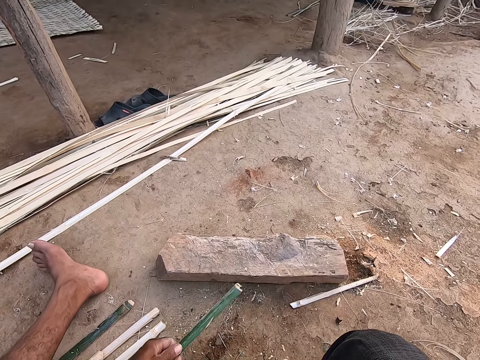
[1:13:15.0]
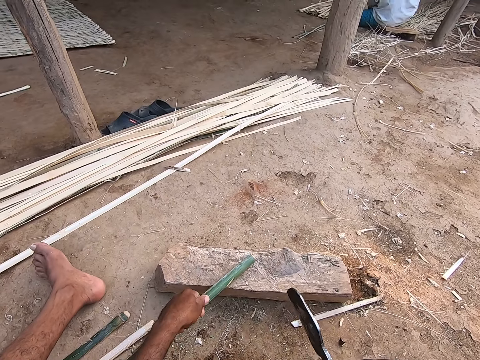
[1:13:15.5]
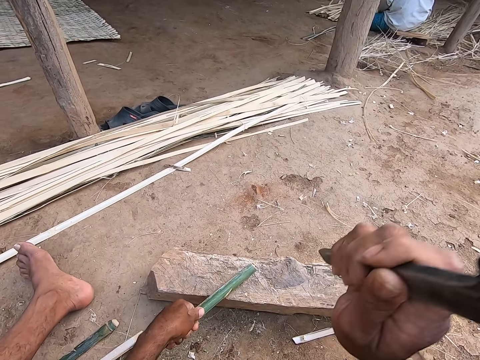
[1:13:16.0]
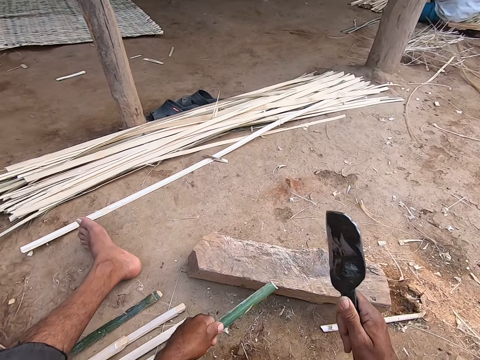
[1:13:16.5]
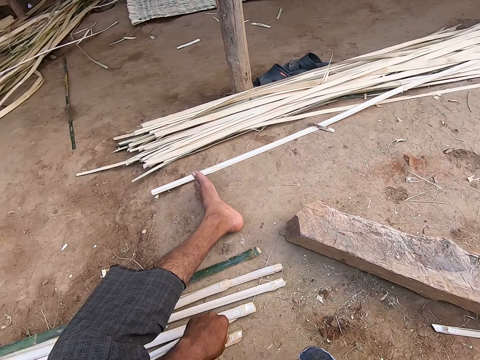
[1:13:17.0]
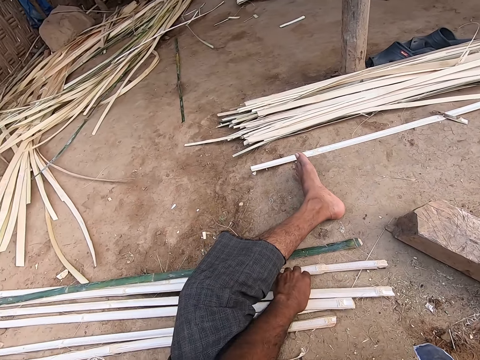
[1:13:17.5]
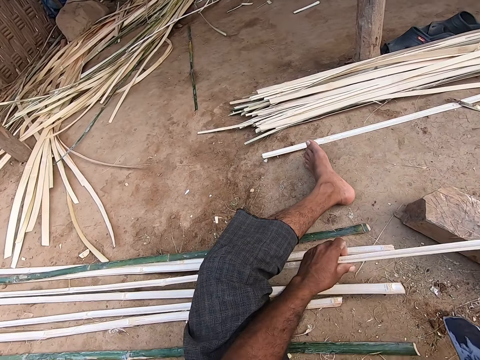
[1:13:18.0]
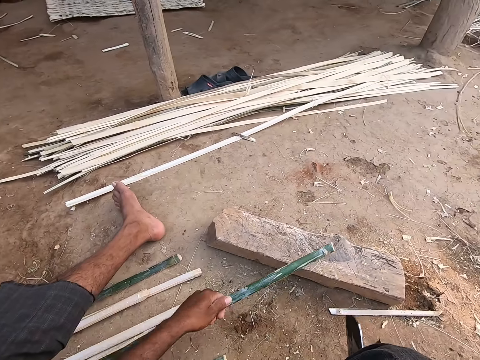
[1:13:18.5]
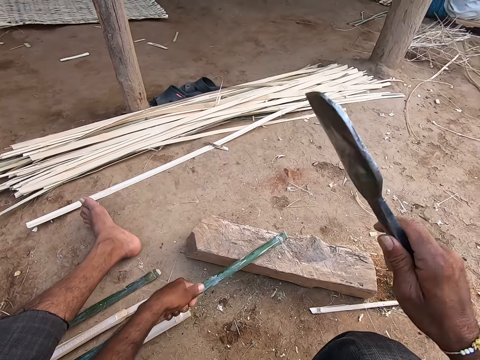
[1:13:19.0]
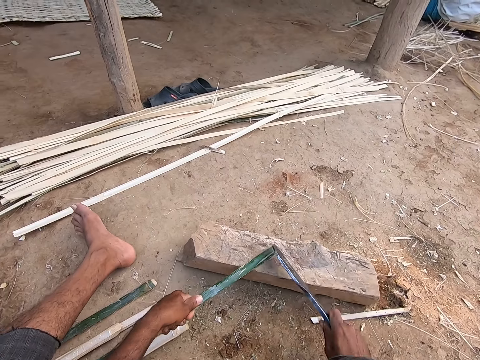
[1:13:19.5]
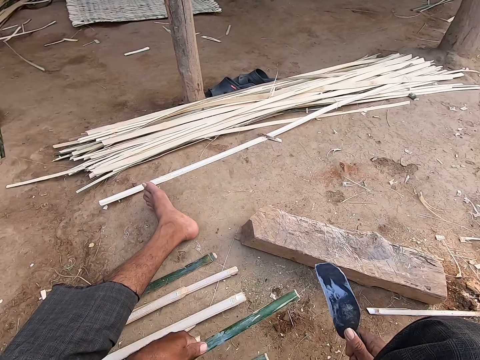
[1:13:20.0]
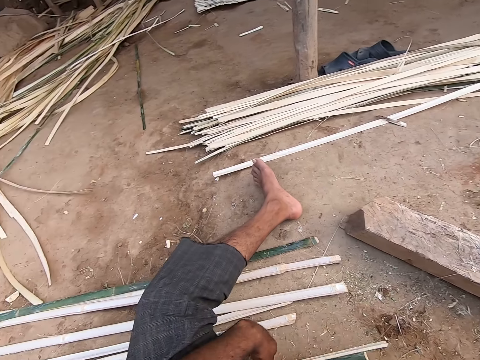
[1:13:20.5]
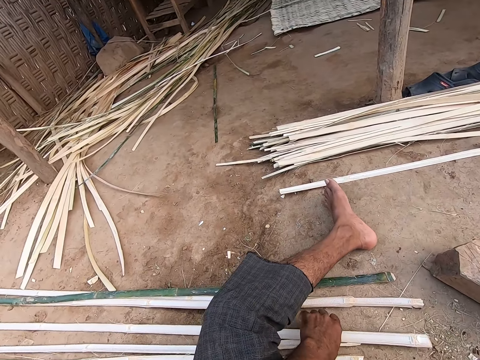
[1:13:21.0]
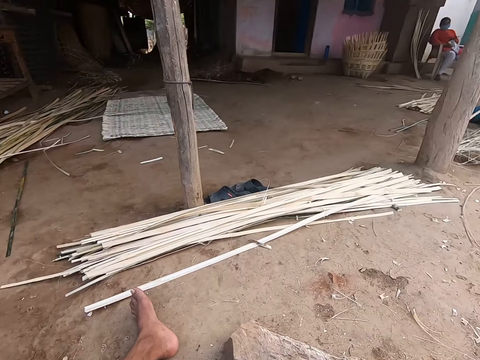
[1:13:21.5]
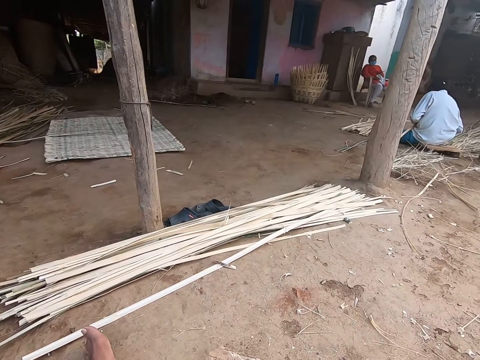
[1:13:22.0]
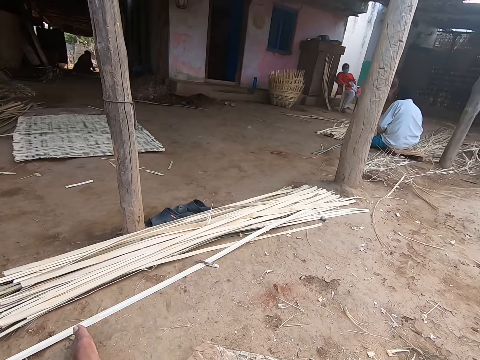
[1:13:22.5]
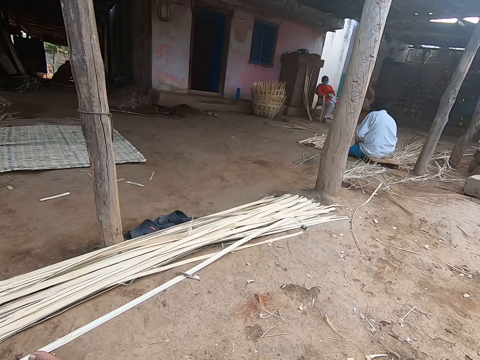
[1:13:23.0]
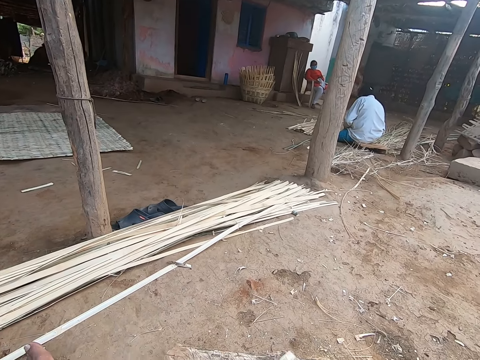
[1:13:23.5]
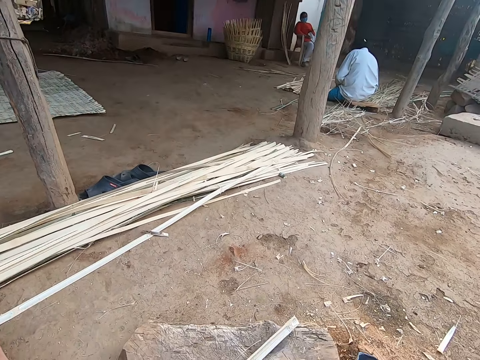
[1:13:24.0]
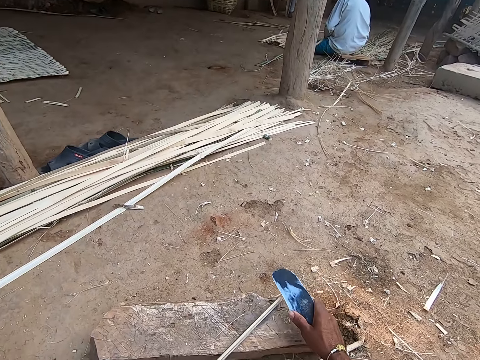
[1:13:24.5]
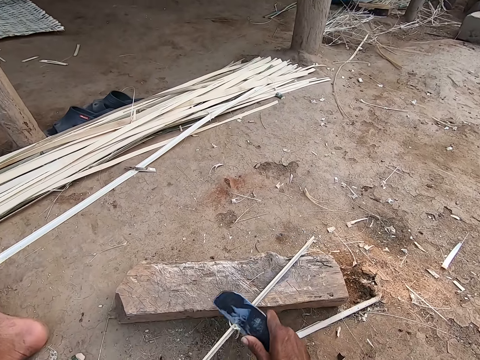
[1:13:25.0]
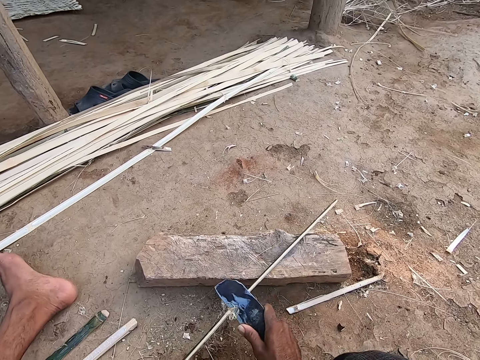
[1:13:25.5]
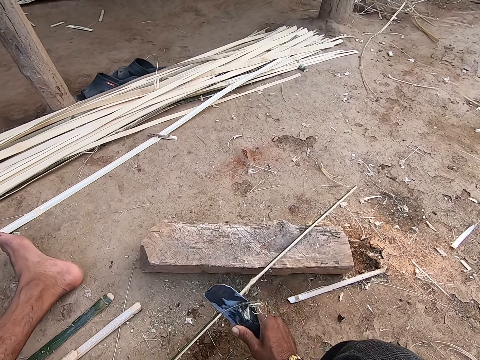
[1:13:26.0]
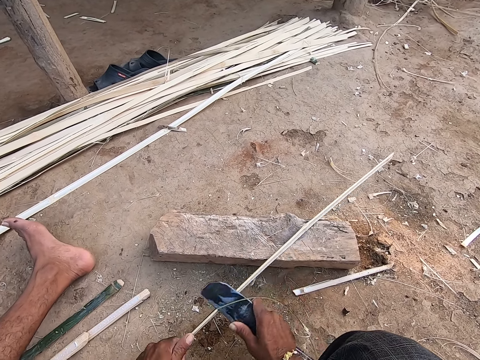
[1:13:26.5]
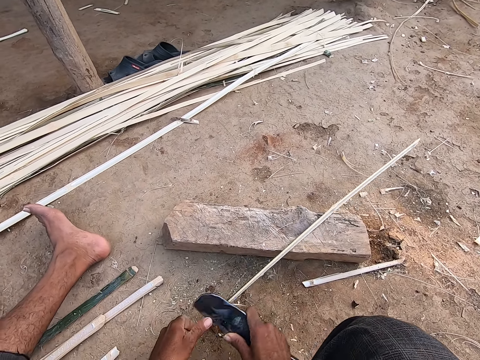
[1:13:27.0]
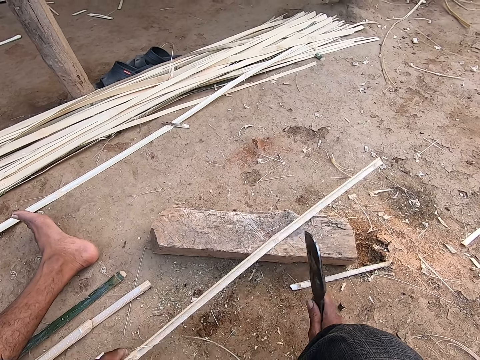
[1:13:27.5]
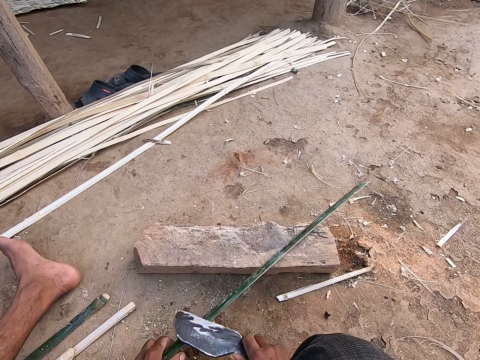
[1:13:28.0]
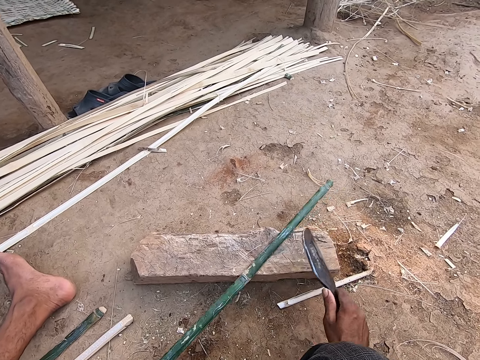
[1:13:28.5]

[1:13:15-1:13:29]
The camera wearer picks the bamboo strip from the ground with his left hand. He picks the picking knife from the ground with his right hand. He places the bamboo strip on the wood with his left hand. He speaks to a person. The camera wearer cuts the bamboo strip with the picking knife in his right hand. The person speaks to the camera wearer. The camera wearer drops the bamboo strip on the ground with his left hand. He moves a bamboo strip from the ground to the wood with his left hand. He cuts the bamboo strip with the picking knife in his right hand. He drops the bamboo strip on the ground with his left hand. He moves a bamboo strip from the ground to the wood with his left hand. He speaks to the person. The camera wearer looks around. He scrapes the bamboo strip with the picking knife in his right hand.

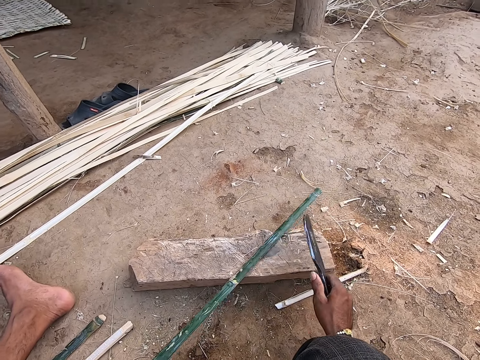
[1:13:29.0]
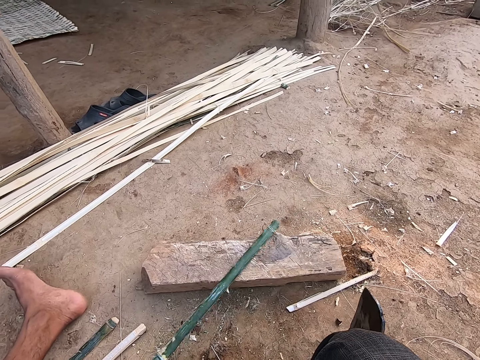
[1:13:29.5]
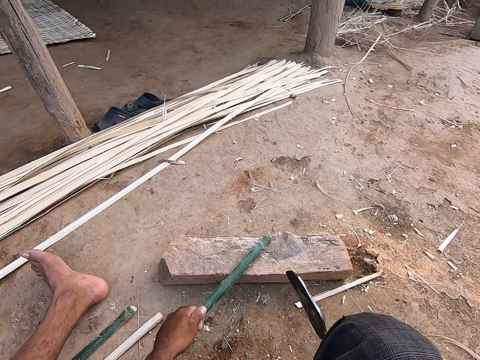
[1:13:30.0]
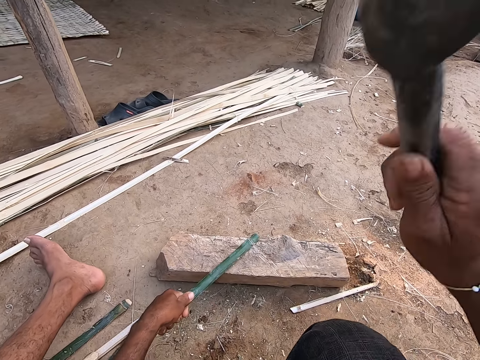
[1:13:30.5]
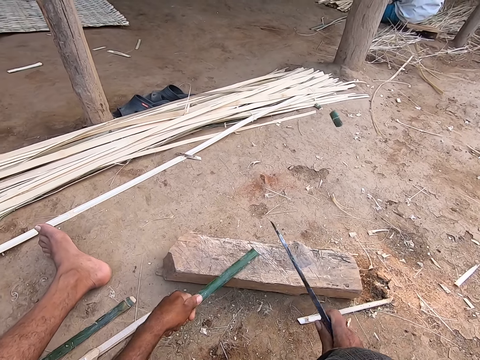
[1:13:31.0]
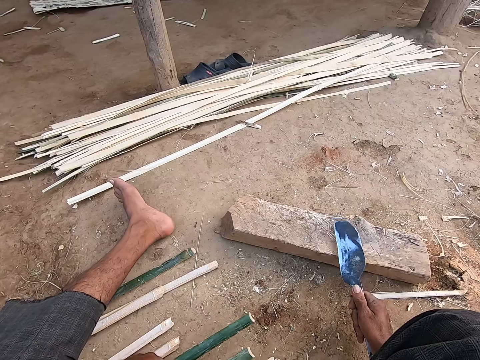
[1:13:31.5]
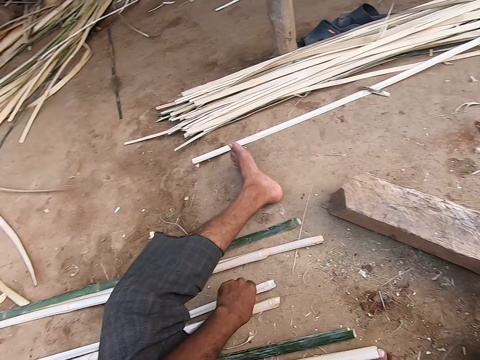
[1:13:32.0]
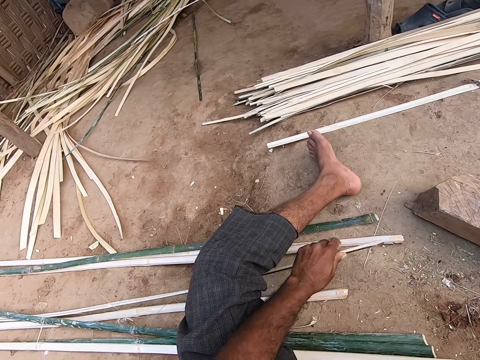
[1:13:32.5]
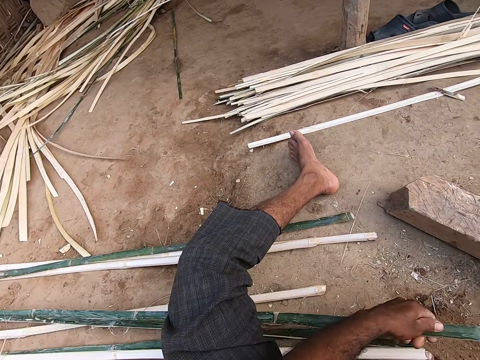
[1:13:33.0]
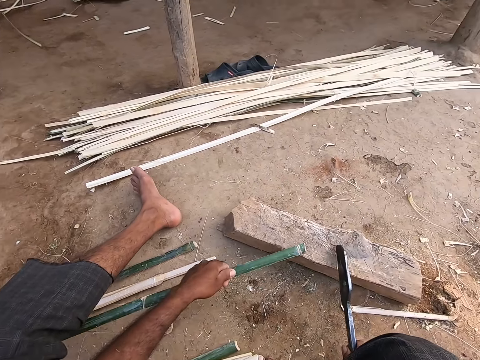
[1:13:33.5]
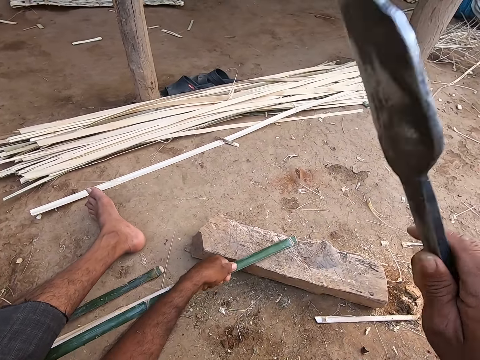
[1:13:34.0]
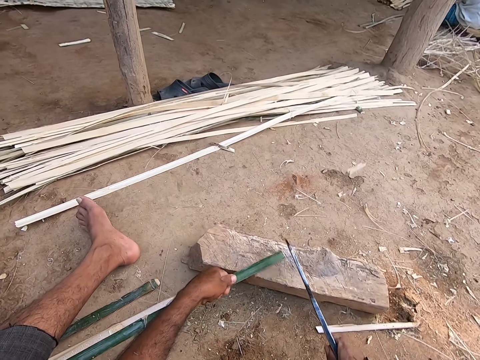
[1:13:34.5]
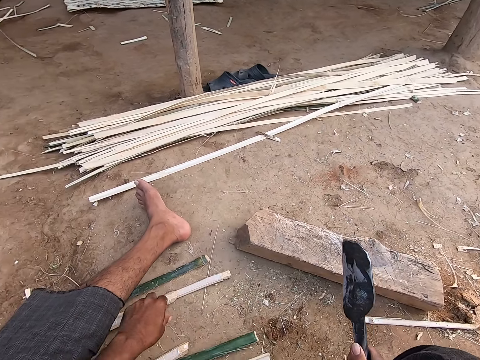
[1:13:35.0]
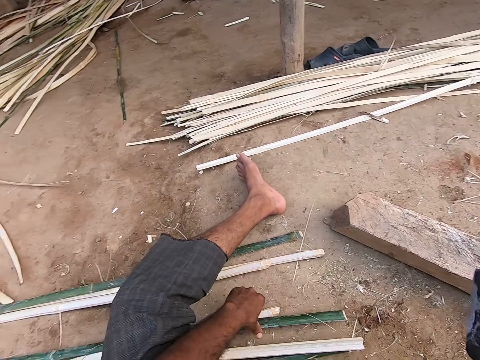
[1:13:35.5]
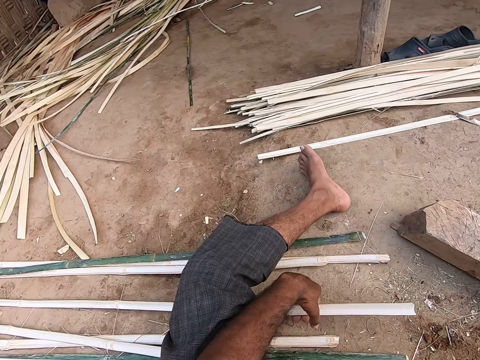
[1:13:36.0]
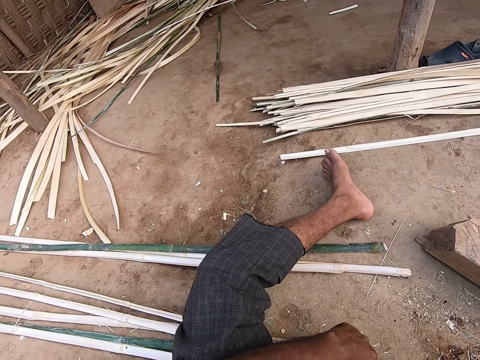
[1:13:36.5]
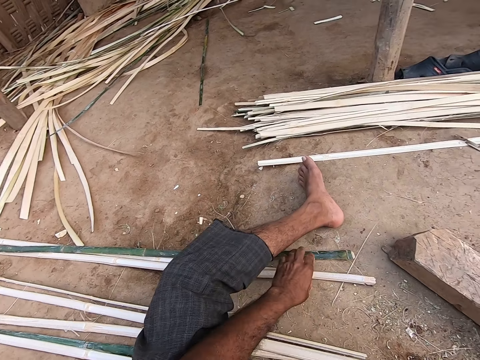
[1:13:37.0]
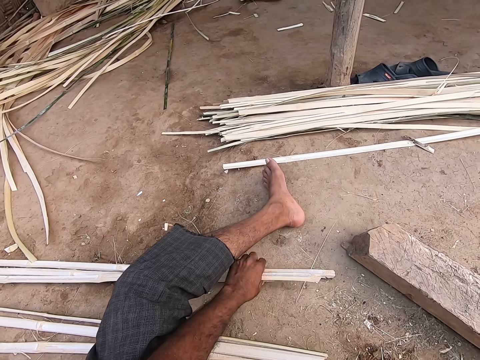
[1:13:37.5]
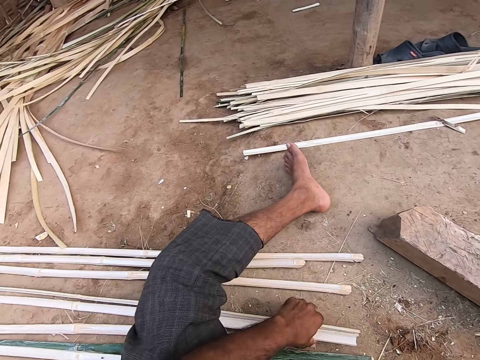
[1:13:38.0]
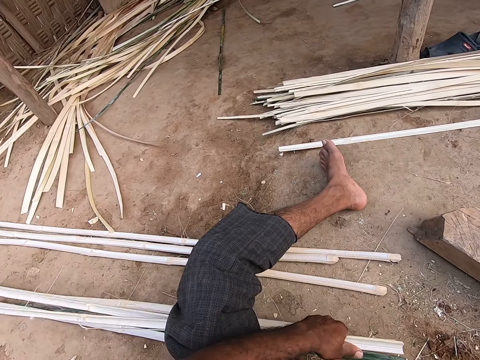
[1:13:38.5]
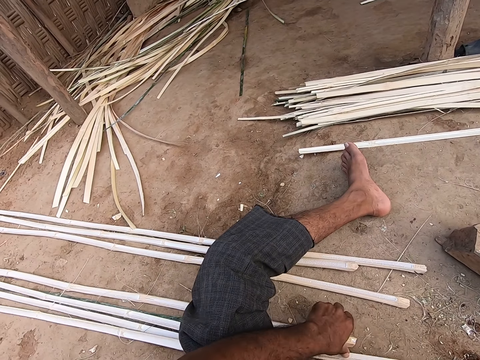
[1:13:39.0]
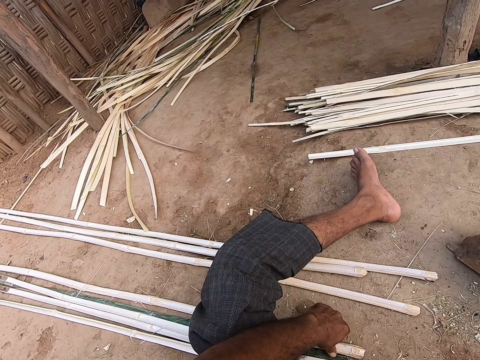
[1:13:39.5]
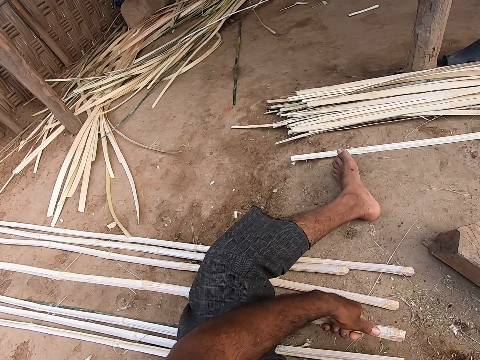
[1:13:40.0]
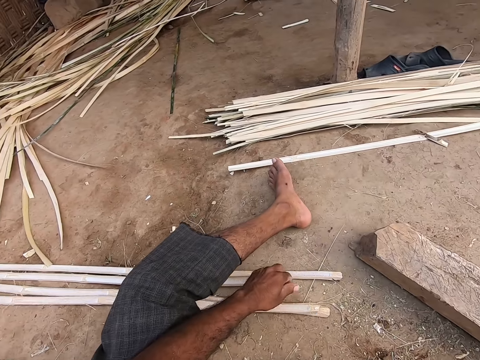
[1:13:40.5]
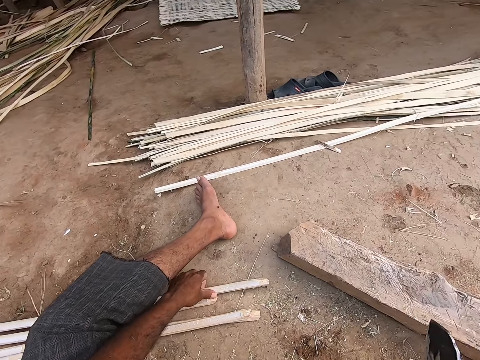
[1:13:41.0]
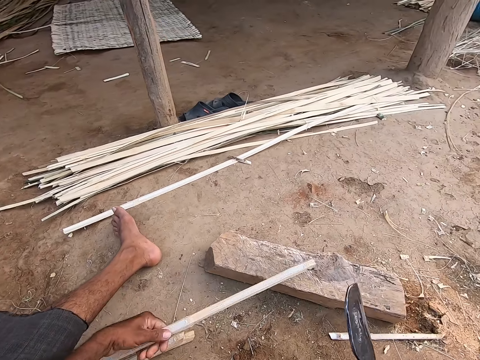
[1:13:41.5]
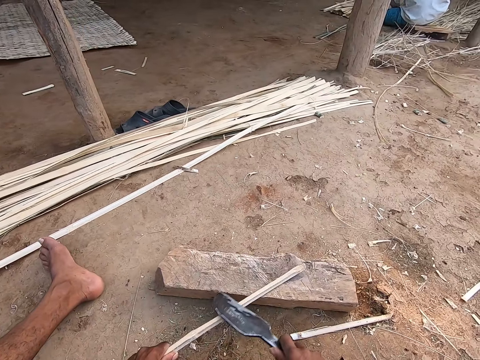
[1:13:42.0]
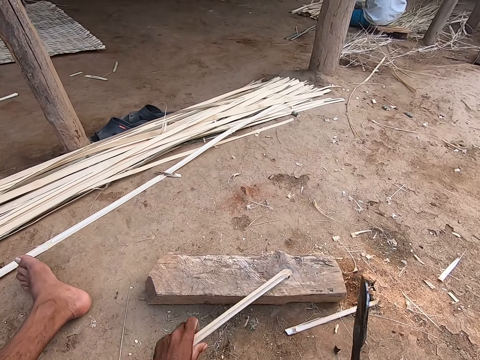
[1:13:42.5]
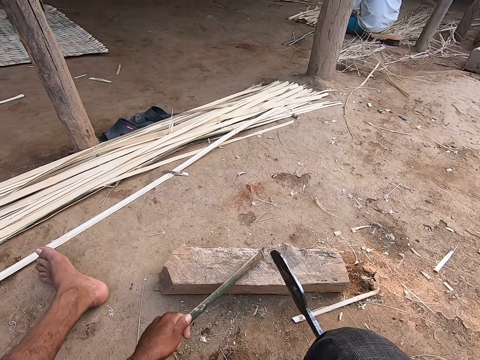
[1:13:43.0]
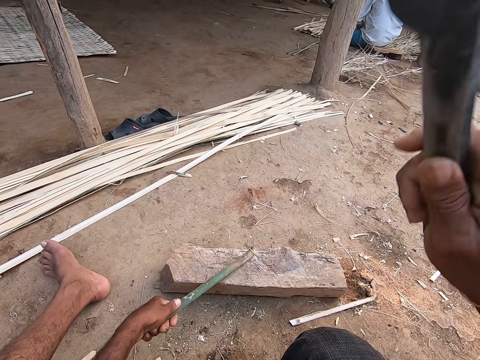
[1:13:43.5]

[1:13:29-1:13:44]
The camera wearer cuts the bamboo strip with the picking knife in his right hand. He drops the bamboo strip on the ground with his left hand. He places the picking knife on the wood with his right hand. He moves a bamboo strip from the ground to the wood with his left hand. He picks up a bamboo stick. He cuts the bamboo strip with the picking knife in his right hand. He drops the bamboo strip on the ground with his left hand. He moves the bamboo strips on the ground with his left hand. He picks up a bamboo stick. He moves a bamboo strip from the ground to the wood with his left hand. He scrapes the bamboo strip with the picking knife in his right hand.
